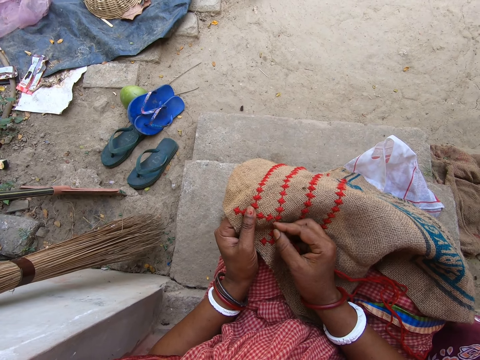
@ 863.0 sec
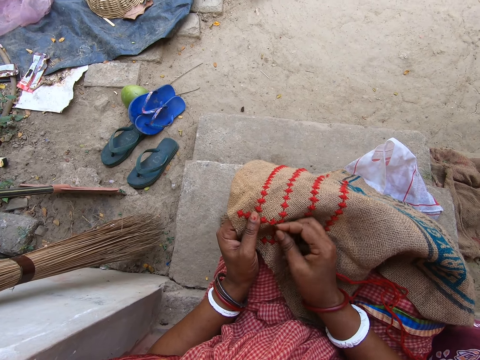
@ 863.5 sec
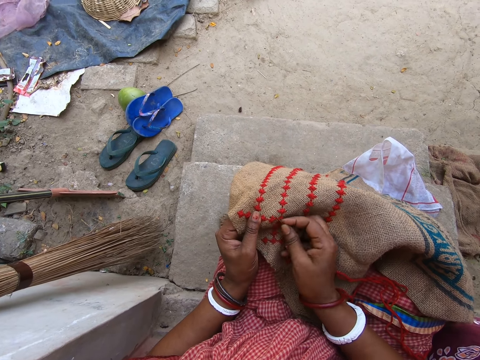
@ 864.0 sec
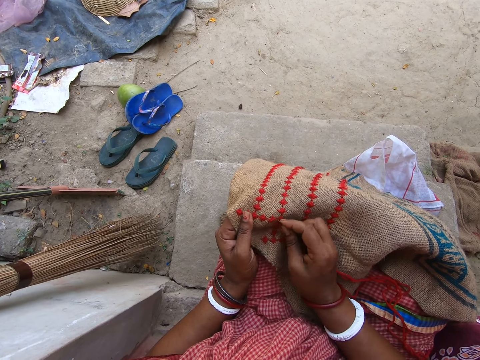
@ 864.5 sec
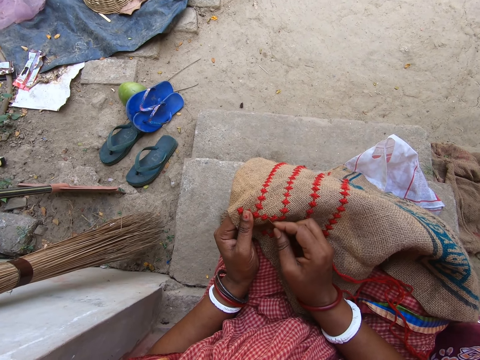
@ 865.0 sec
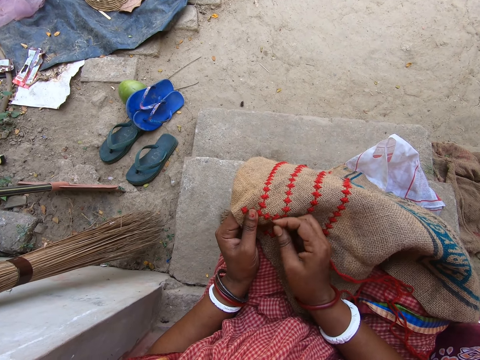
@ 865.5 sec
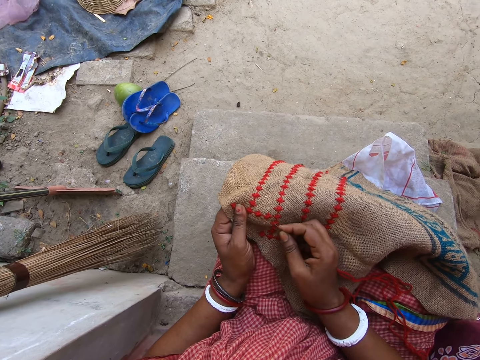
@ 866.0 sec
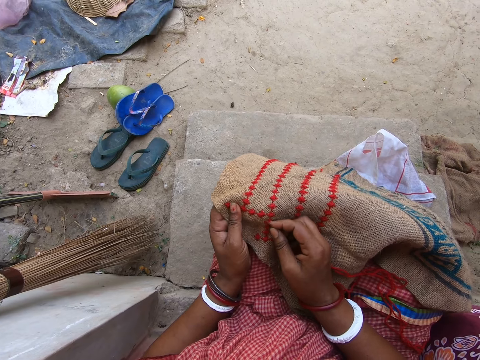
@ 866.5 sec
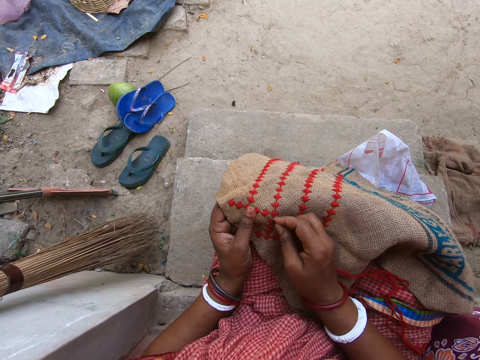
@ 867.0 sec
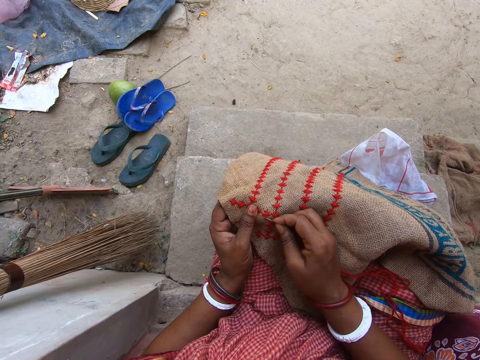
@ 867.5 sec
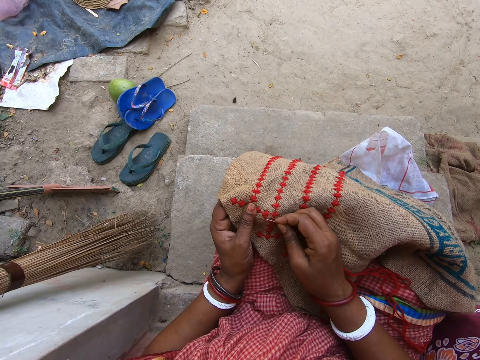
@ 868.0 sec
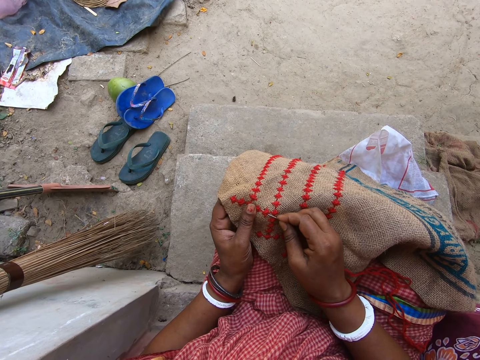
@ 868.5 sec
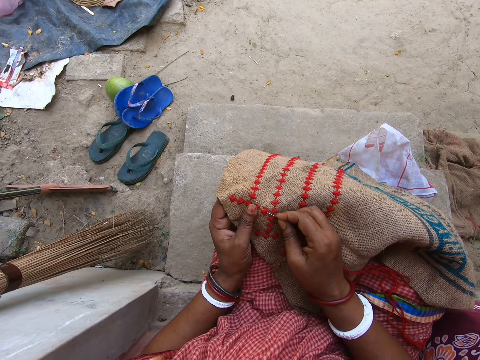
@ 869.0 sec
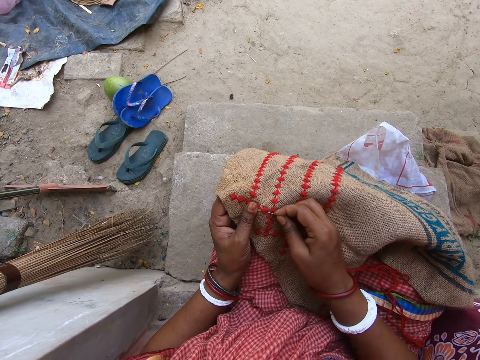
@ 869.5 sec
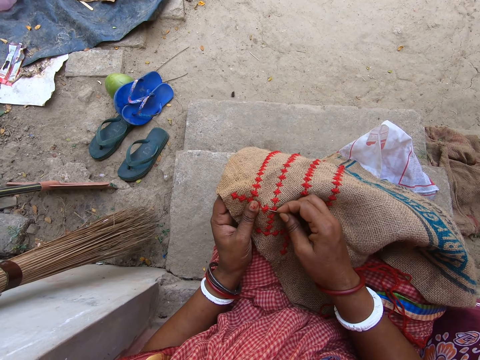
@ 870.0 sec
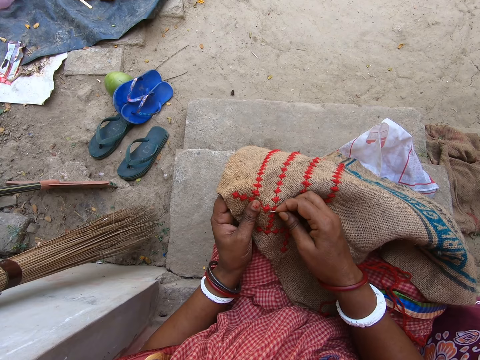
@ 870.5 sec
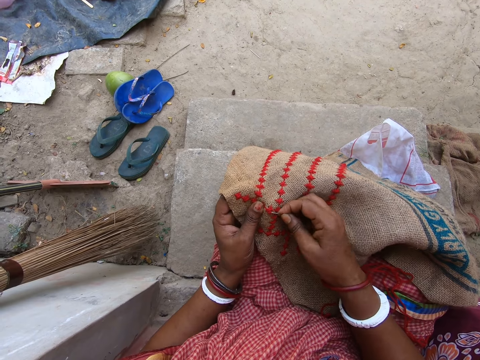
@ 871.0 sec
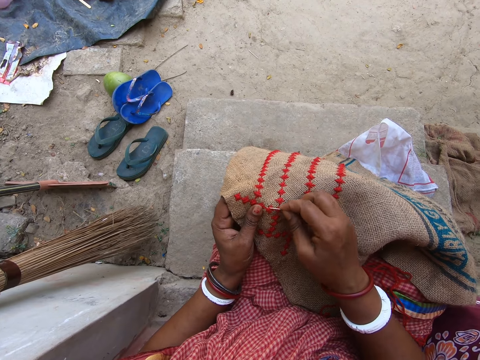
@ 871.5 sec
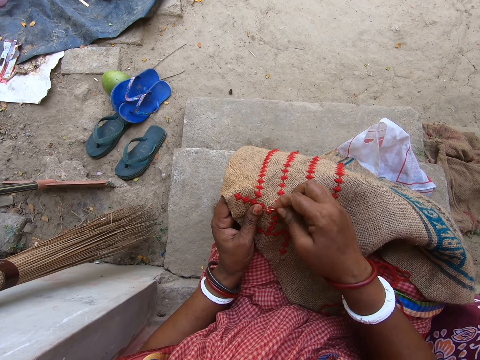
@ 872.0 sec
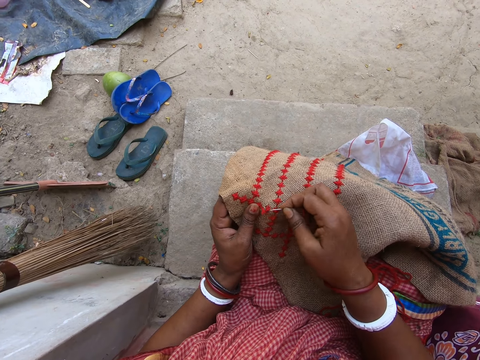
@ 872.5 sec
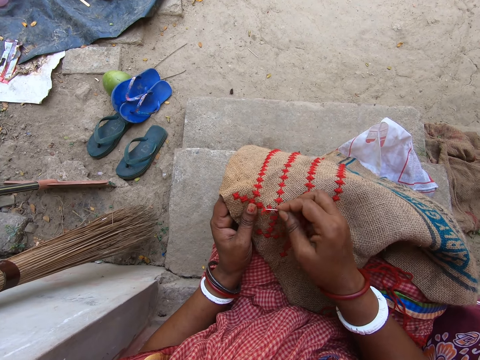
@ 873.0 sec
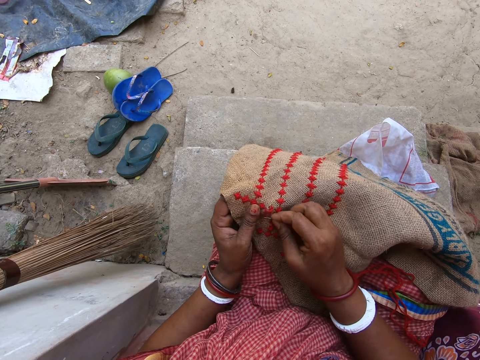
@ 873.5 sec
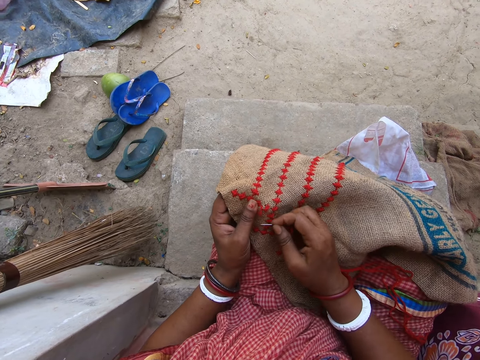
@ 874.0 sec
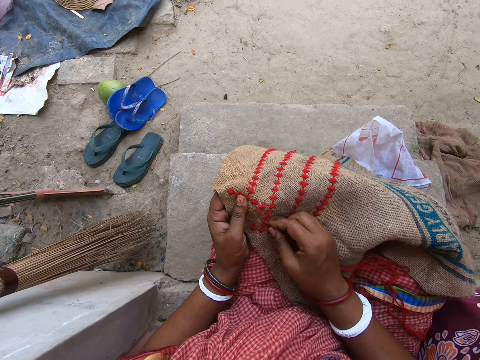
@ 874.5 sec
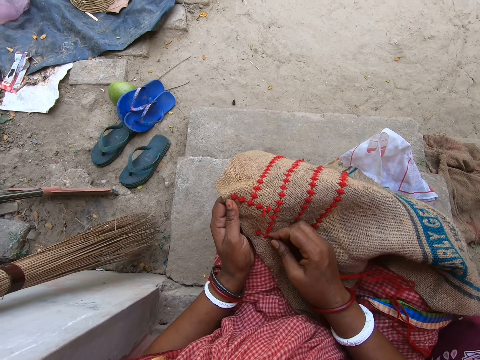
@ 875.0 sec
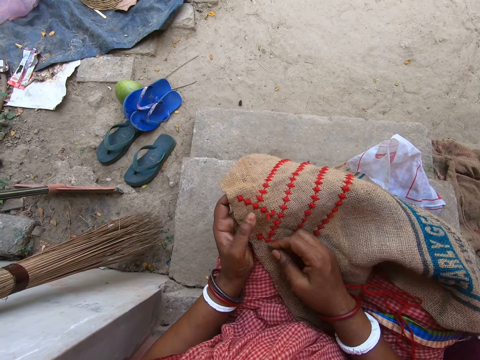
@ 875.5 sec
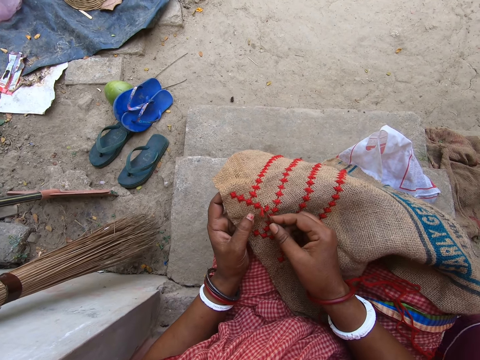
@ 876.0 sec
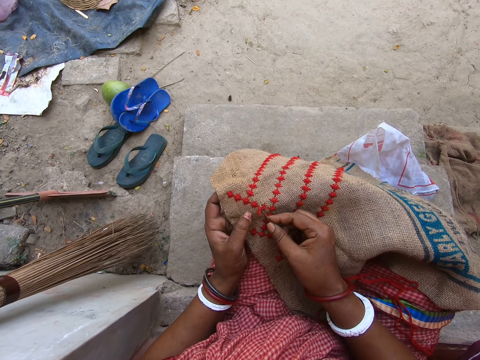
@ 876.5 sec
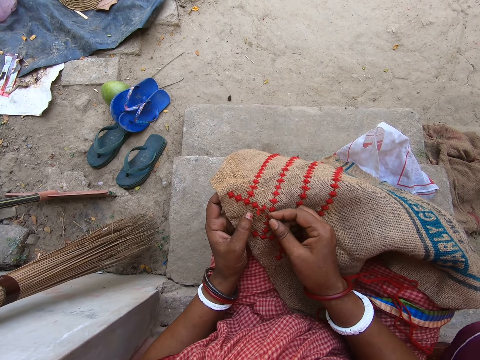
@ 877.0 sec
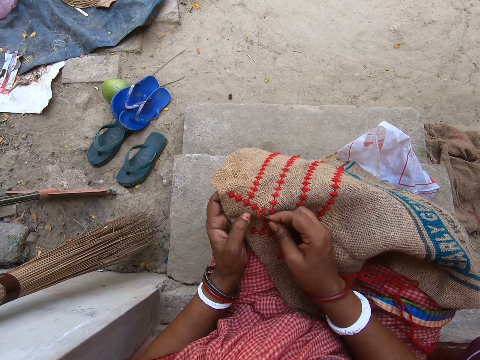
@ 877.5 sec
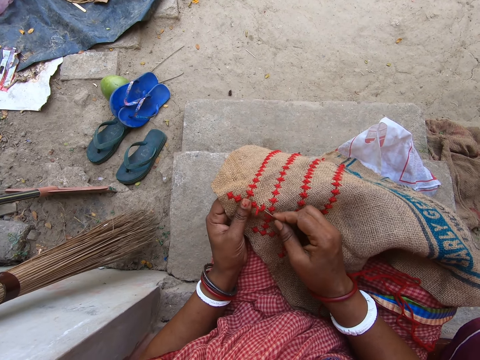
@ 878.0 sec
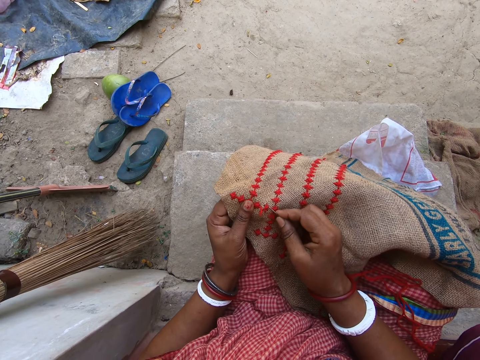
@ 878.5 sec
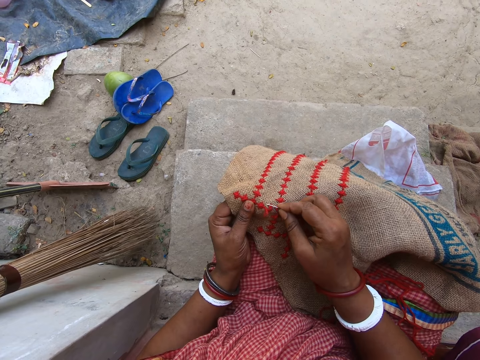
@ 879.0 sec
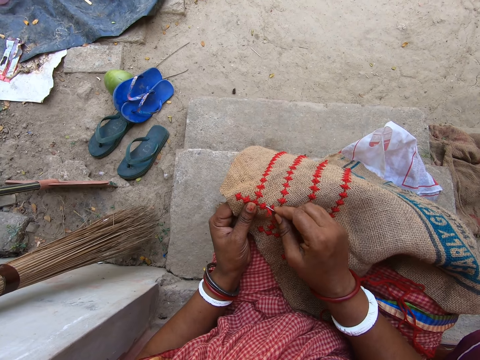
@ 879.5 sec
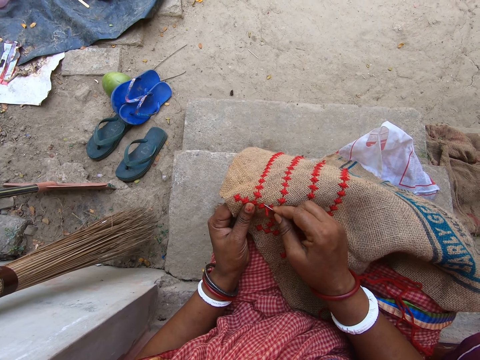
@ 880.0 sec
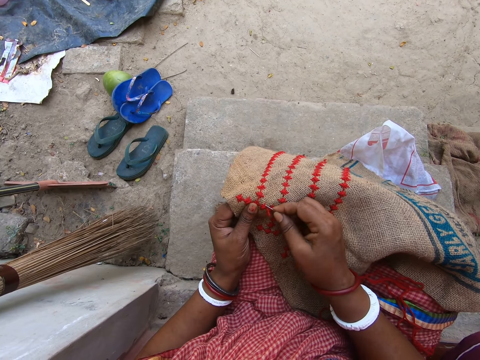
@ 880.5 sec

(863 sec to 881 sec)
The camera wearer removes a thread with a needle. She removes the thread from the embroidery with the needle in her right hand. She removes the thread from the embroidery with the needle in her right hand again.

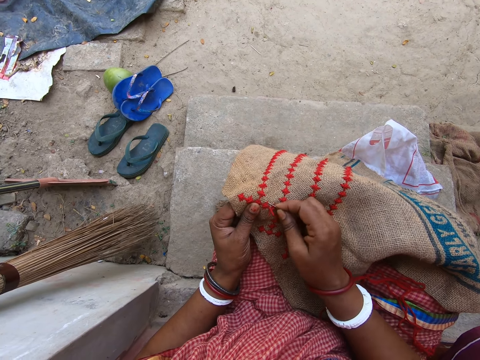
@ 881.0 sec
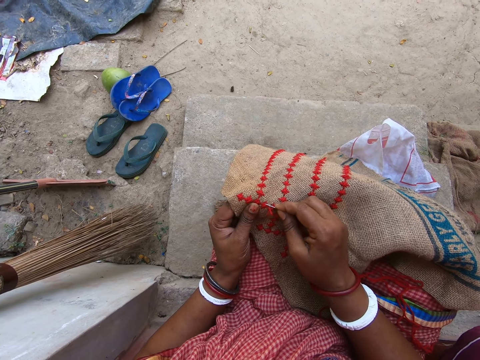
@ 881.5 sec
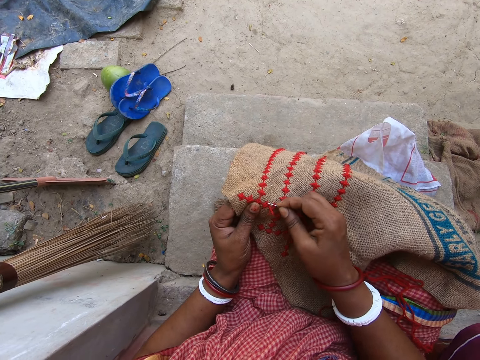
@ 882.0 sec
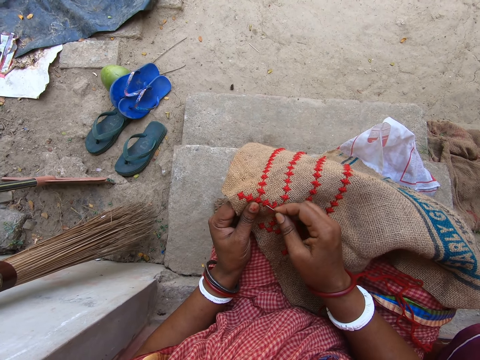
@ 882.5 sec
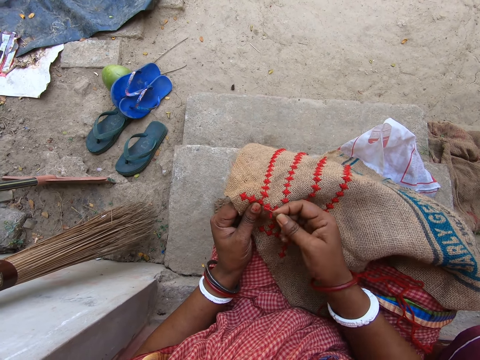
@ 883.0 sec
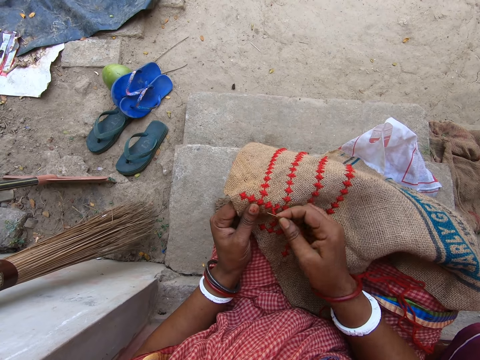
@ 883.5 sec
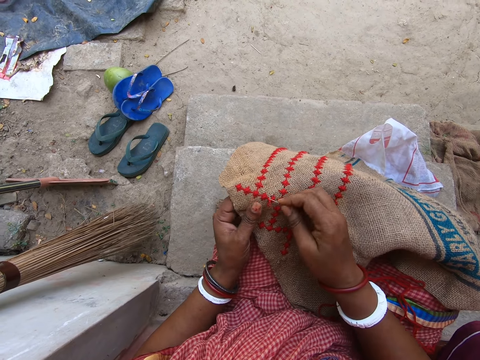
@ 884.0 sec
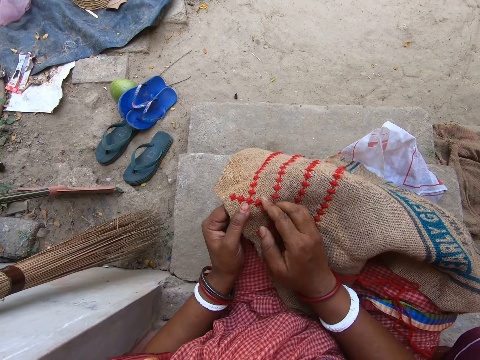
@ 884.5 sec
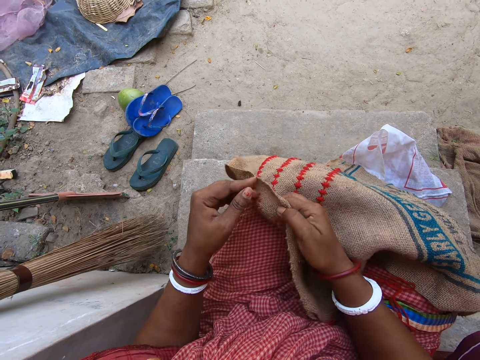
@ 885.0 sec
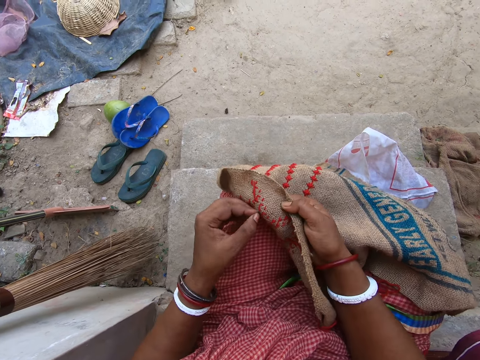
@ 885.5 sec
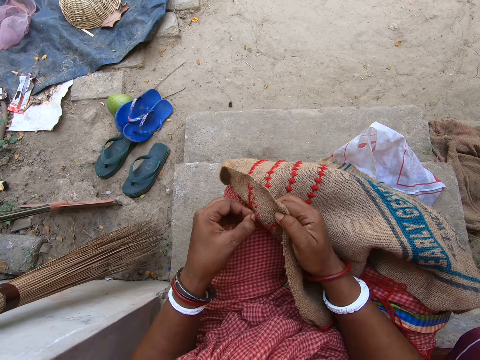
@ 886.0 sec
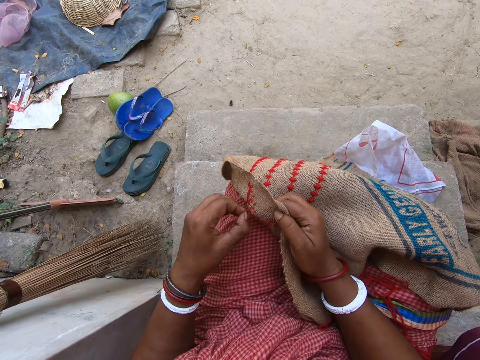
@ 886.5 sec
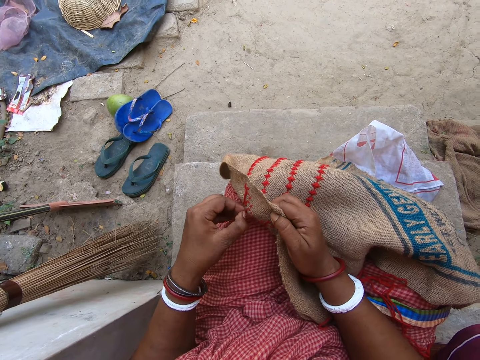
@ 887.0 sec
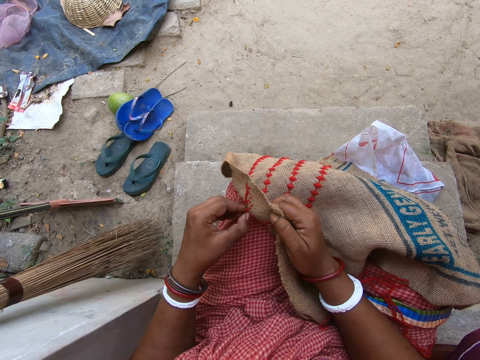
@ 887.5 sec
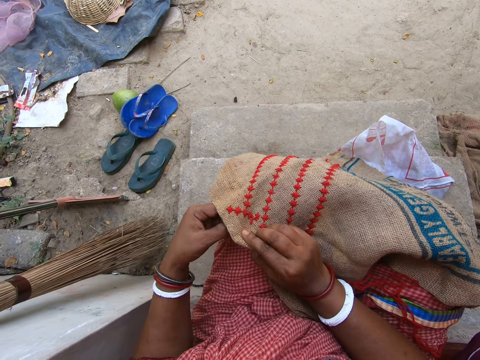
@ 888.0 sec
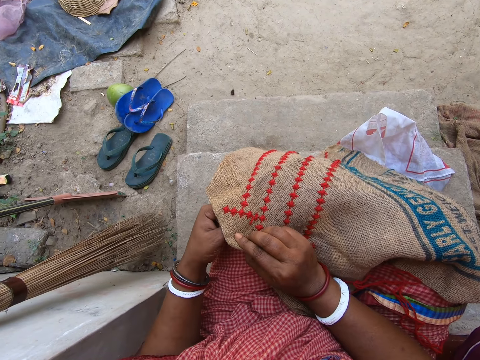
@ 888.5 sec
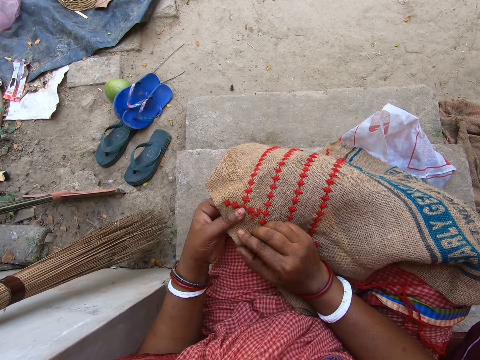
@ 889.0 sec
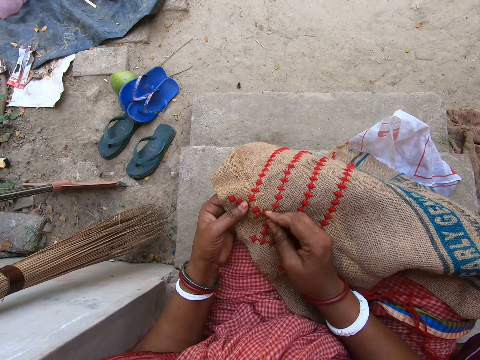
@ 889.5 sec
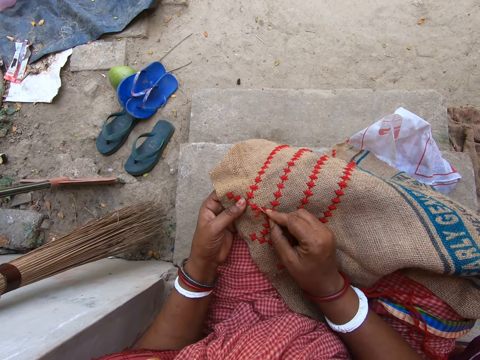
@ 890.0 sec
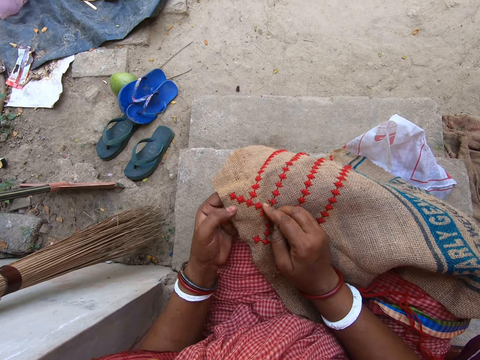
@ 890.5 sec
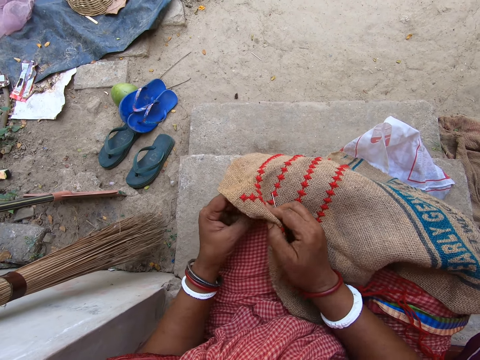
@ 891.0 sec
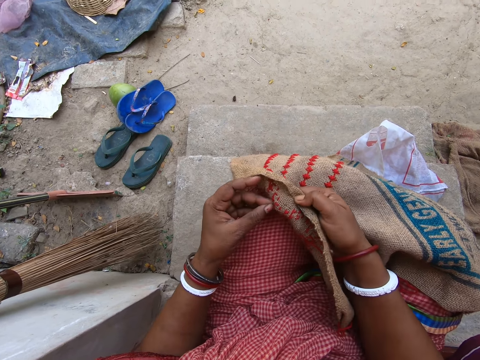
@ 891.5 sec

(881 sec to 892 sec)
The camera wearer flips the embroidery with her right hand. She pulls the thread from behind the embroidery with her left hand. She flips the embroidery with her right hand. She points the needle towards the embroidery with her right hand. She flips the embroidery with her right hand.
